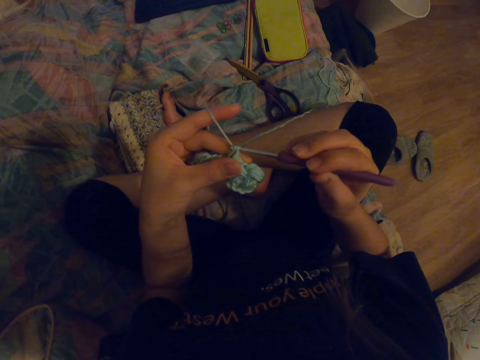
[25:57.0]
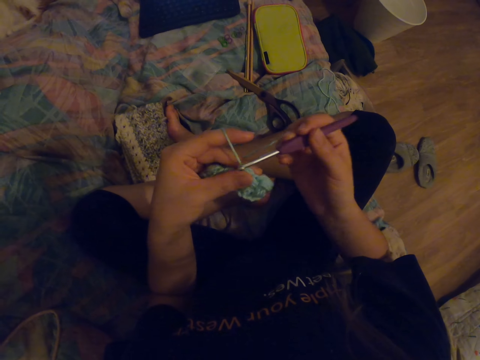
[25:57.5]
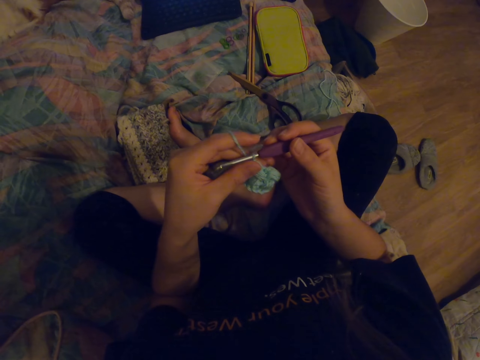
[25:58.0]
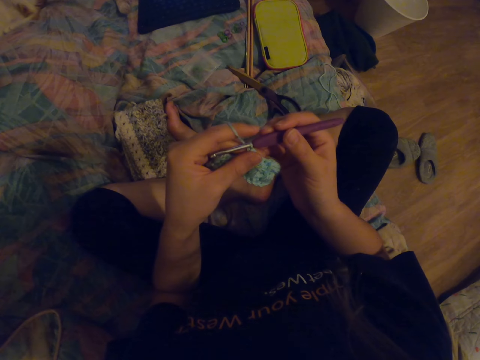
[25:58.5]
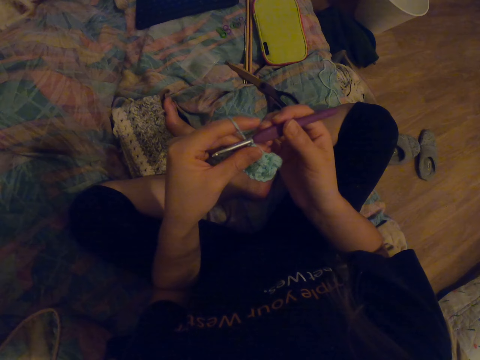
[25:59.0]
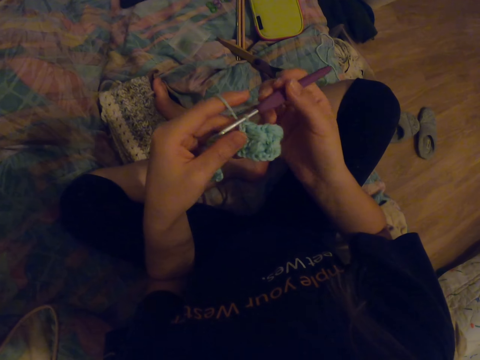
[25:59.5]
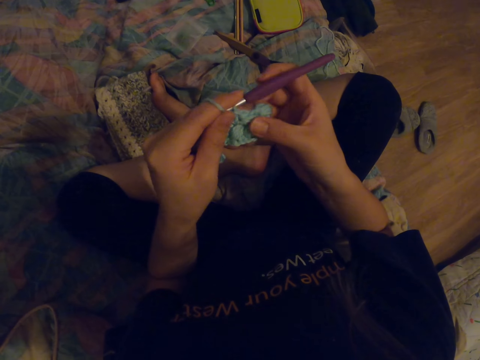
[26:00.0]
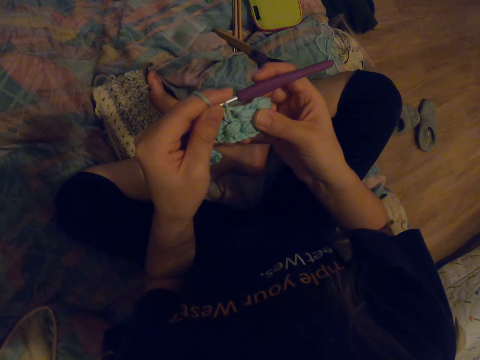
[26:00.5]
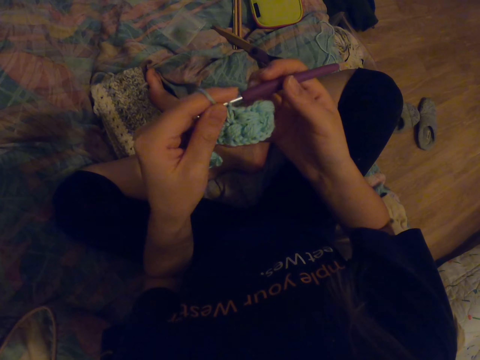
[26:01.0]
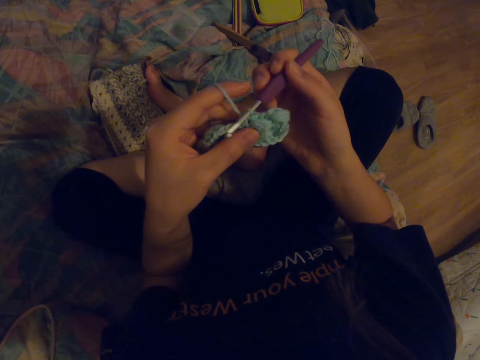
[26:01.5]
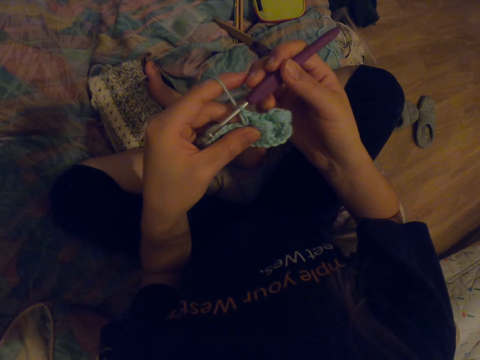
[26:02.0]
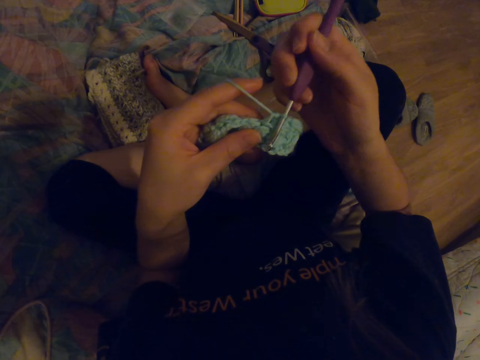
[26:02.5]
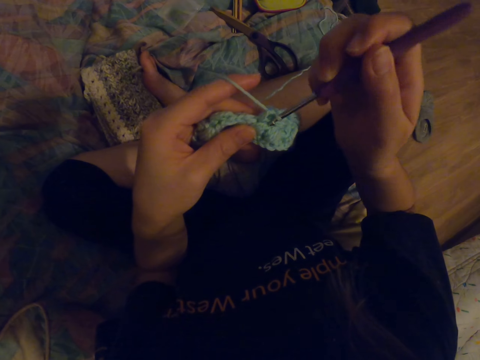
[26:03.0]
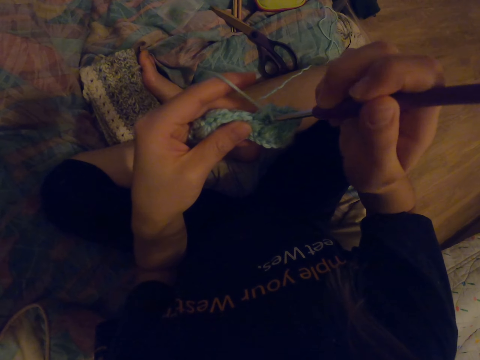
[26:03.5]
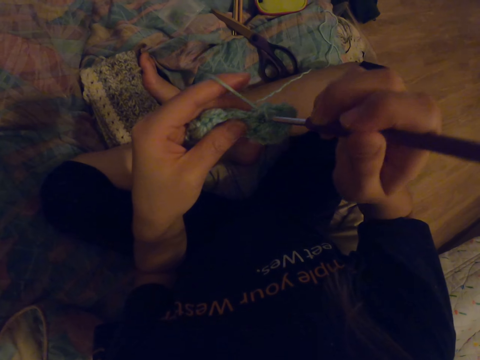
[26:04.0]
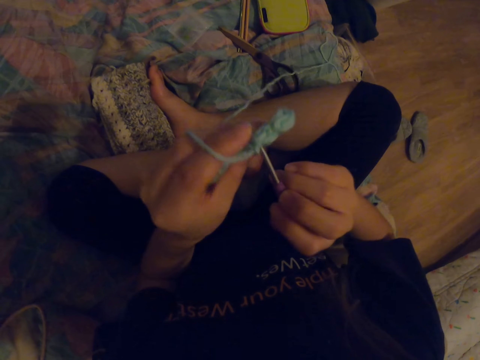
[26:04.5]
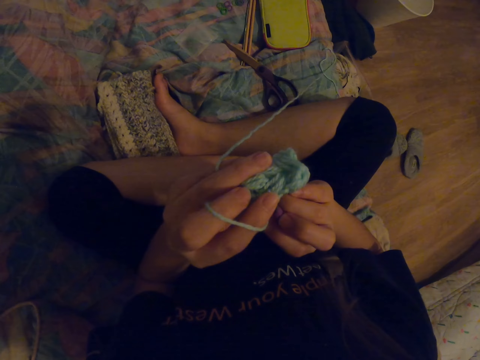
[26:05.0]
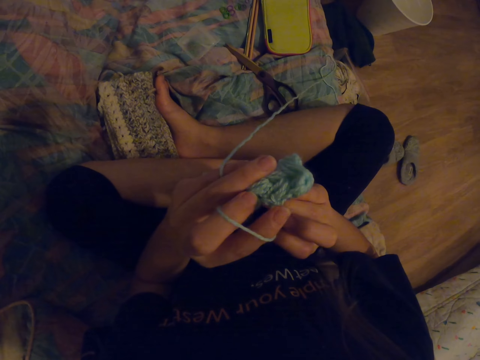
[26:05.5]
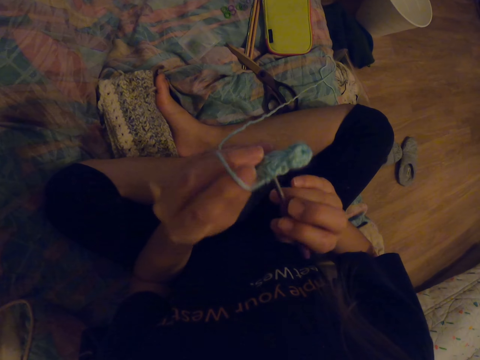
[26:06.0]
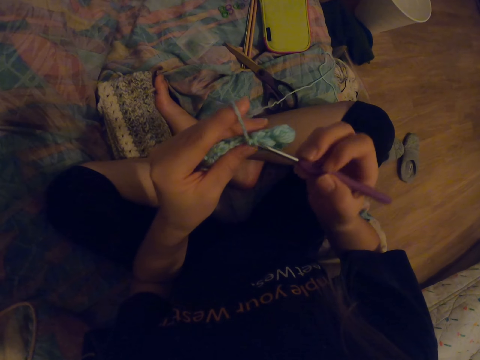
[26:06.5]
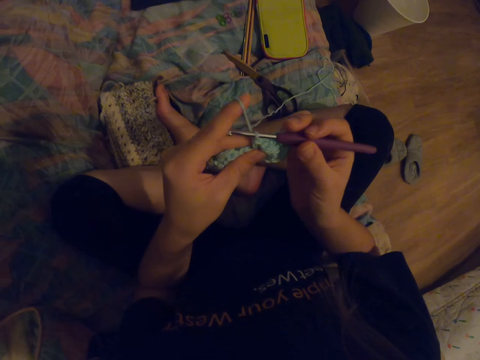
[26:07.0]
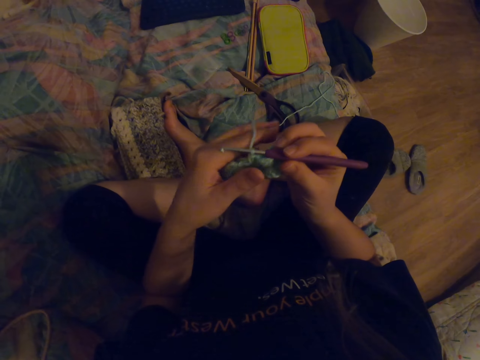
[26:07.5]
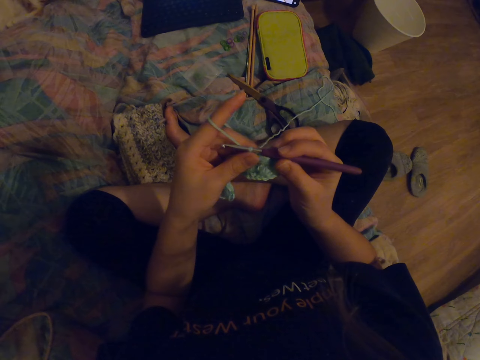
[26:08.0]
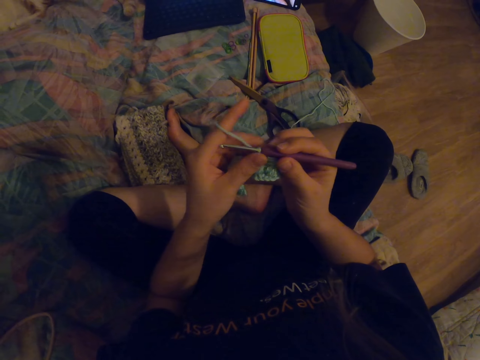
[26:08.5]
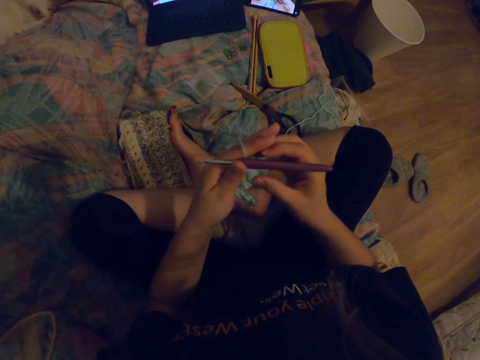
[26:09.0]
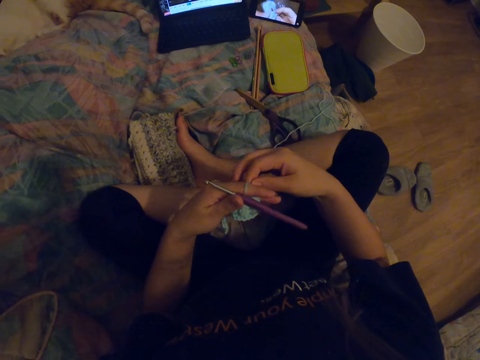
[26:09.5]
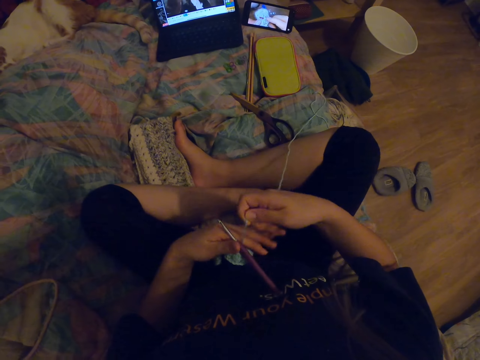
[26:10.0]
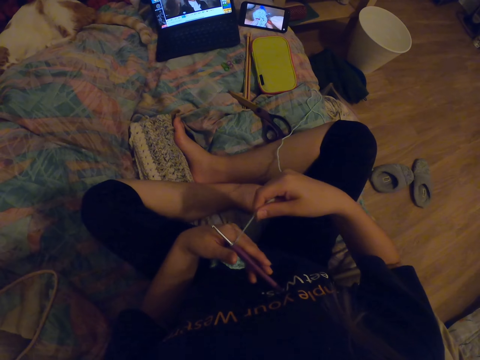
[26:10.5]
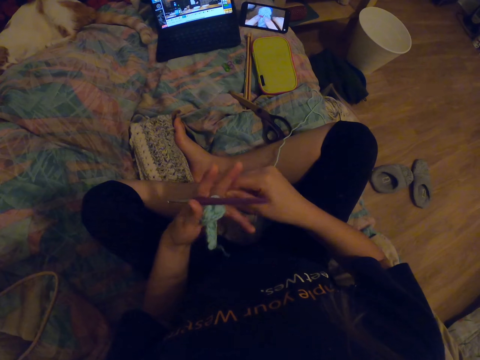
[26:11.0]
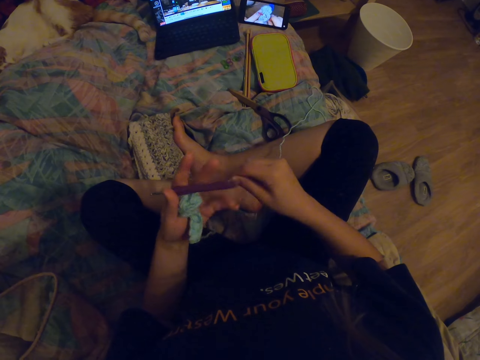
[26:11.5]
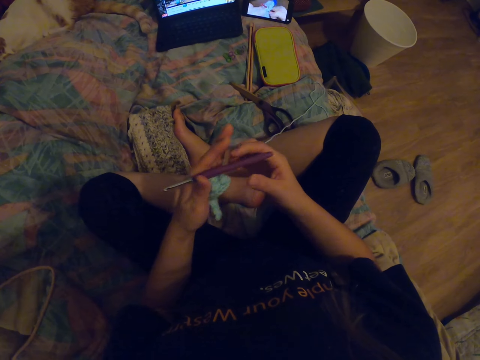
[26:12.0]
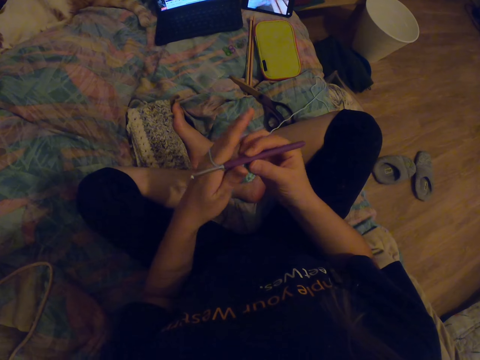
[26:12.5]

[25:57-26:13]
The camera wearer straightens a fabric. They look at the fabric. They knit the fabric with a crochet hook. They straighten a thread and roll the thread on the fingers.

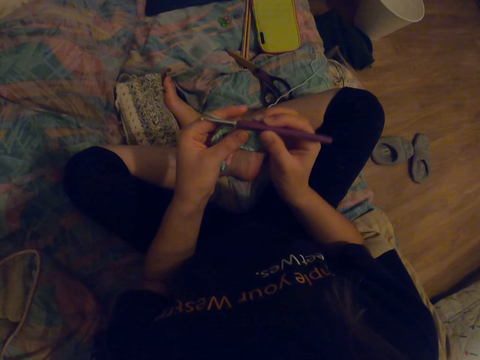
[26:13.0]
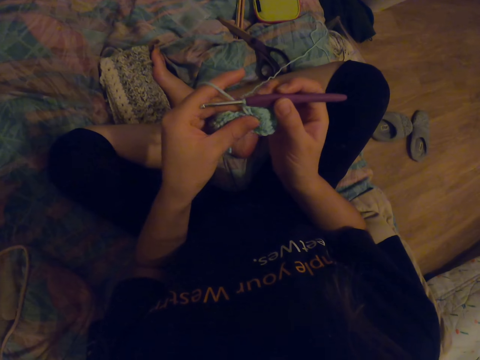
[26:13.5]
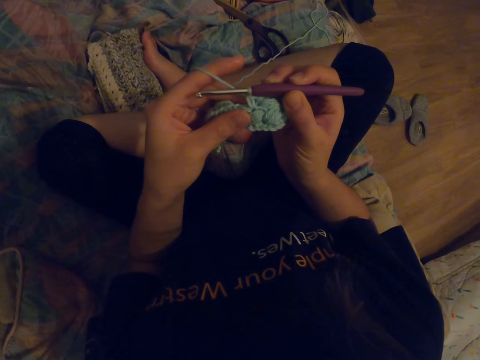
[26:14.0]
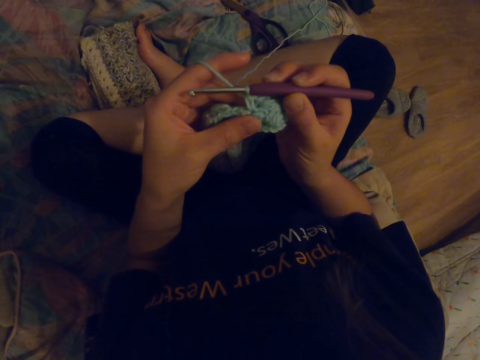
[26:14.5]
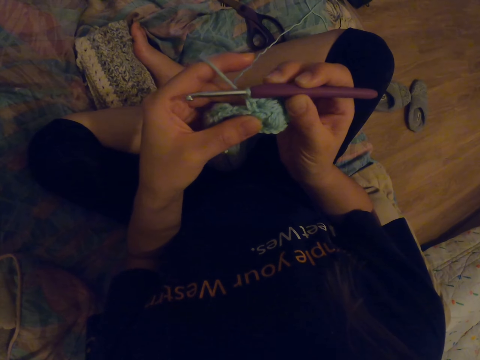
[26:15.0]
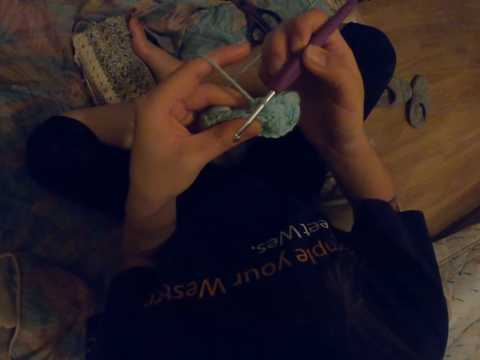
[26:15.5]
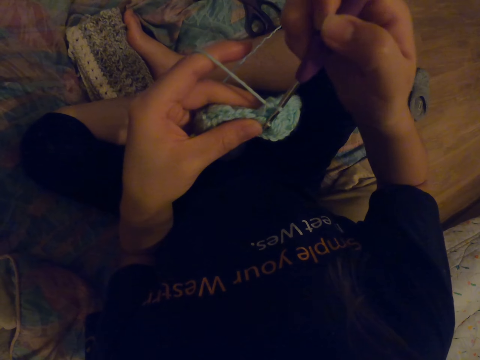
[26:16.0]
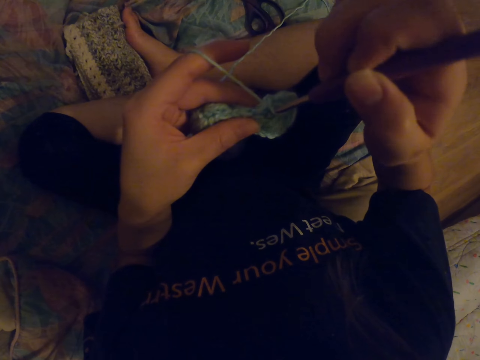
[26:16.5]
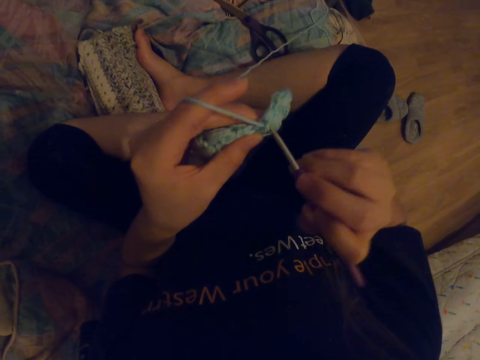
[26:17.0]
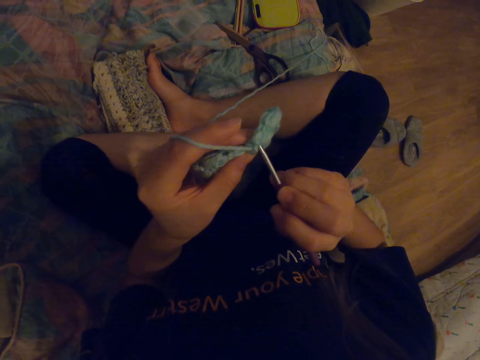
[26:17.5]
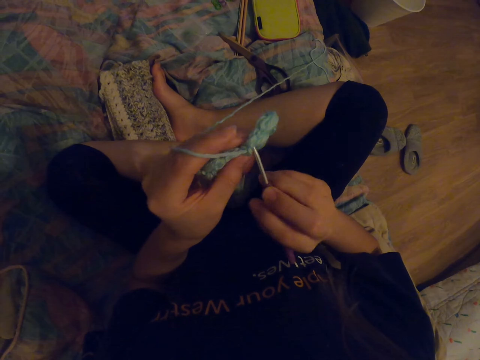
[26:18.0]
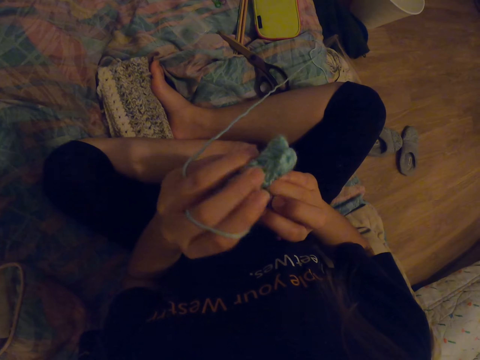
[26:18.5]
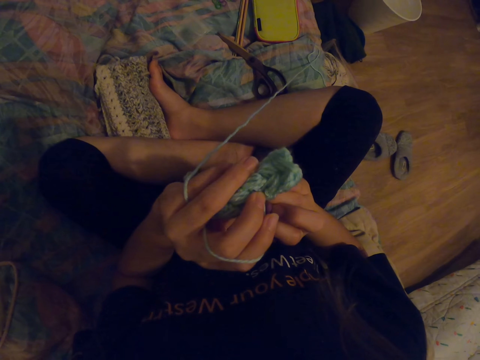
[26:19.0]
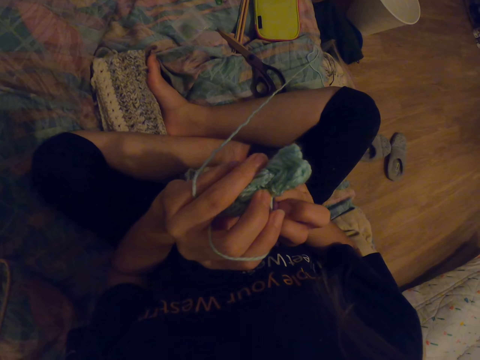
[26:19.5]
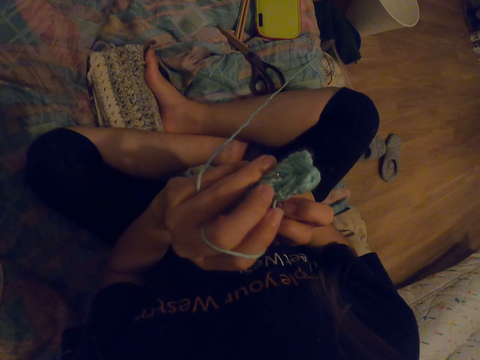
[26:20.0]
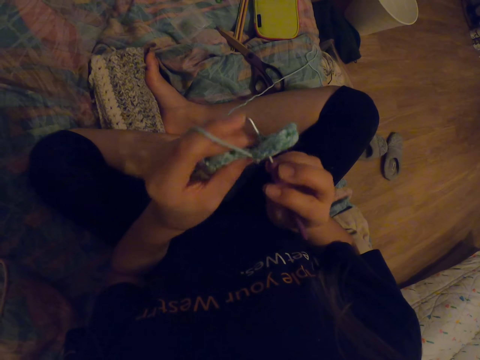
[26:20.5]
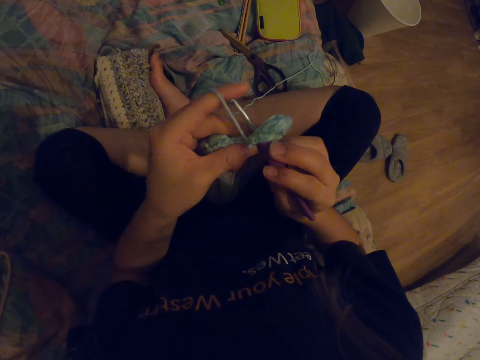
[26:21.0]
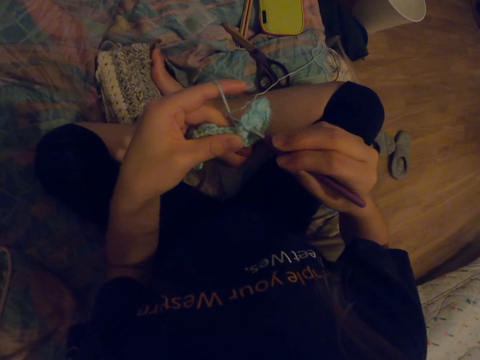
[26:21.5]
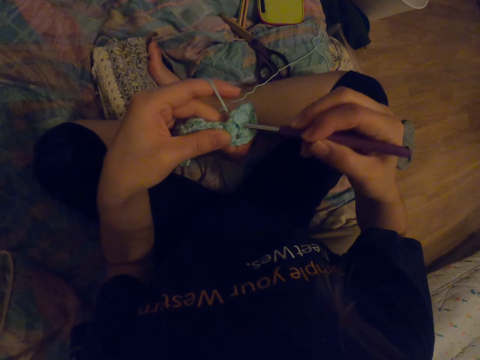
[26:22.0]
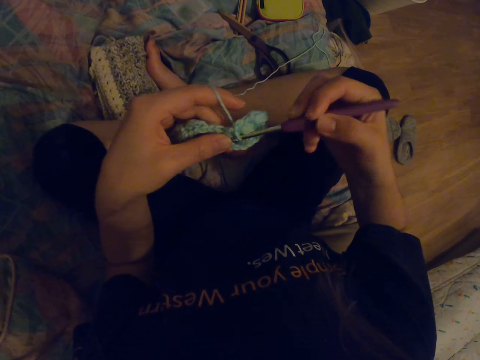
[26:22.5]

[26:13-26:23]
The camera wearer looks at the fabric. They knit the fabric with a crochet hook.
